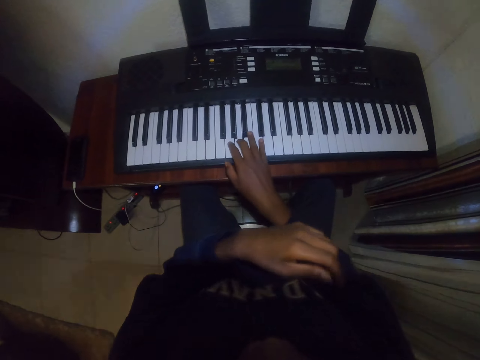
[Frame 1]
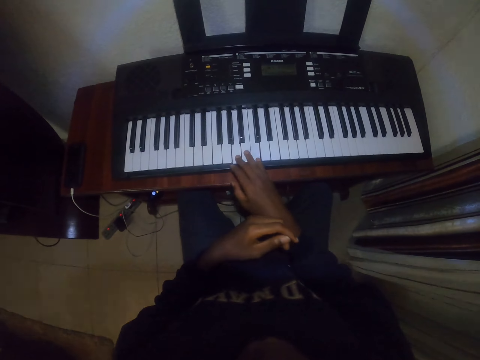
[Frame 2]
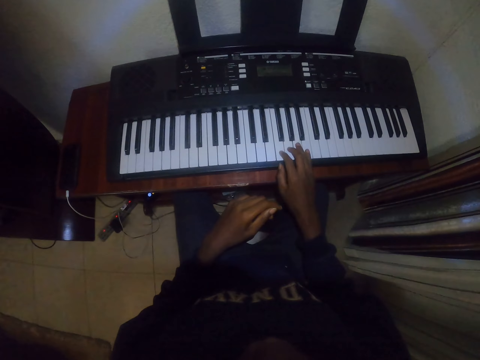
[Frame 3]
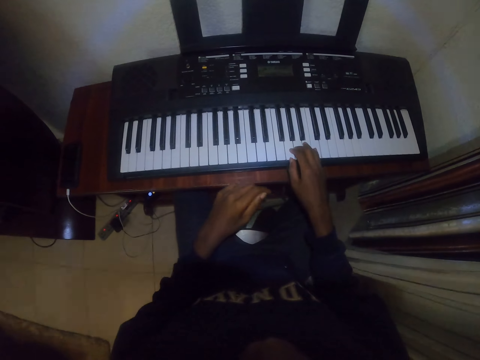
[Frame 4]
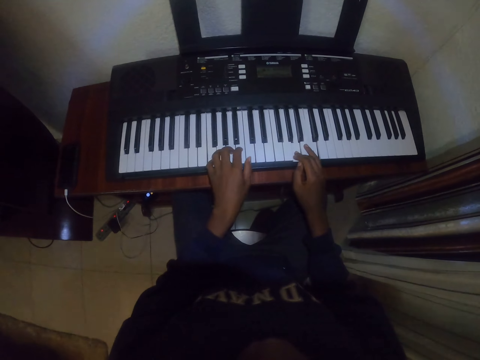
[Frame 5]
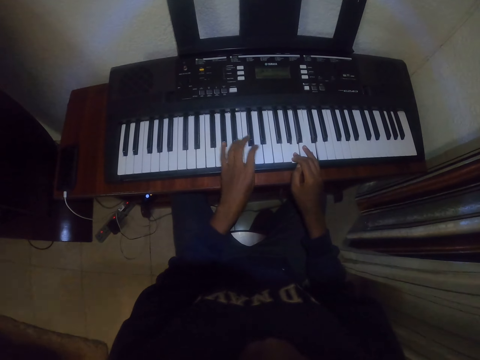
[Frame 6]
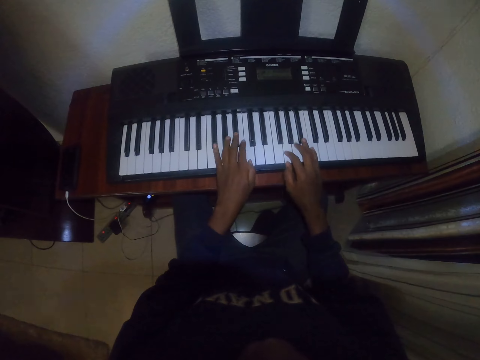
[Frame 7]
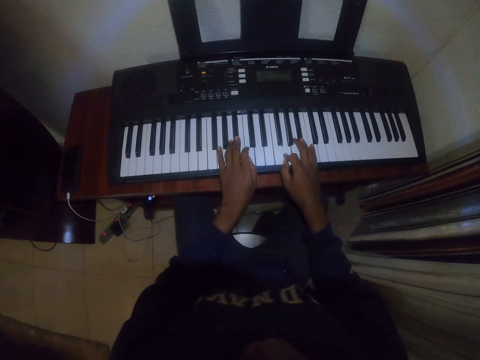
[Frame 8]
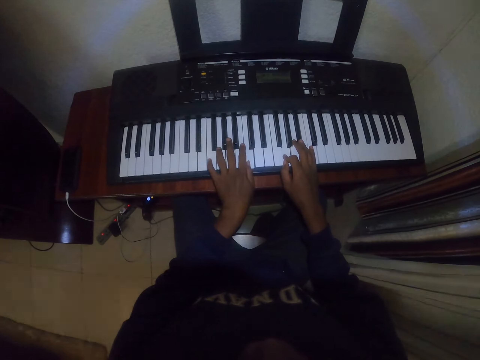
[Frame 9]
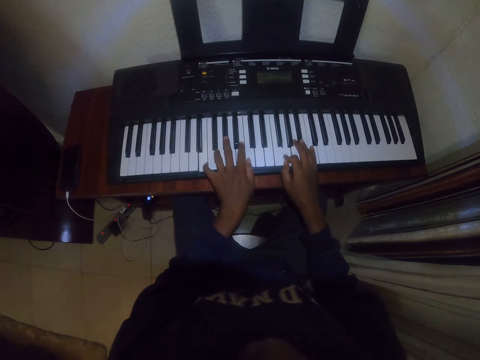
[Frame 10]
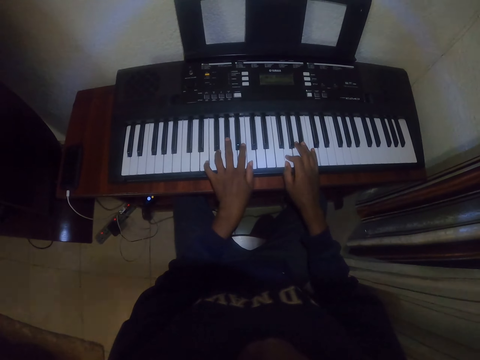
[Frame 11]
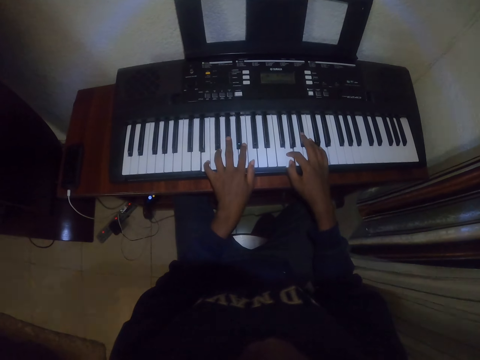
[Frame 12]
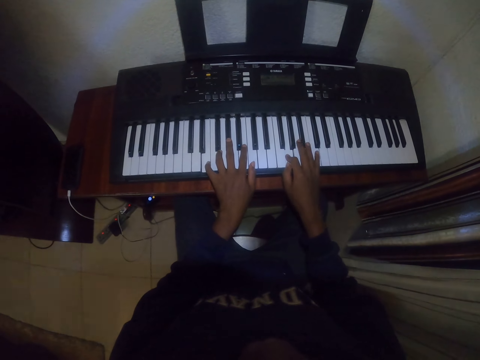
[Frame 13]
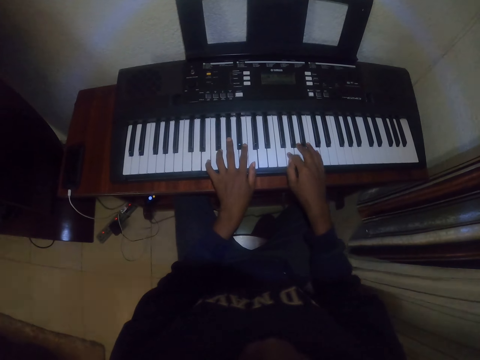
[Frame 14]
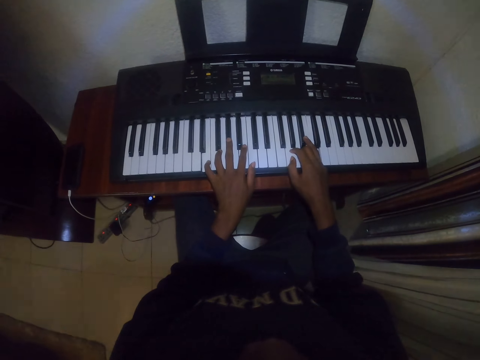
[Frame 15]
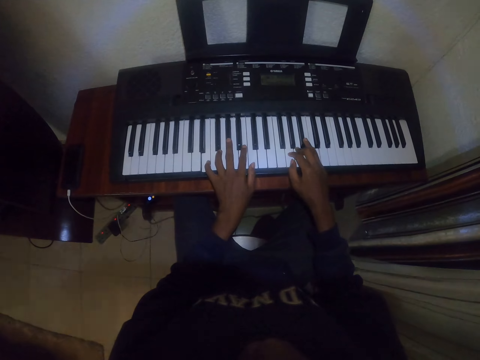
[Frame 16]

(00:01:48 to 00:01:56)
The camera wearer moves the left hand from the cheek. They play the keyboard with both hands.

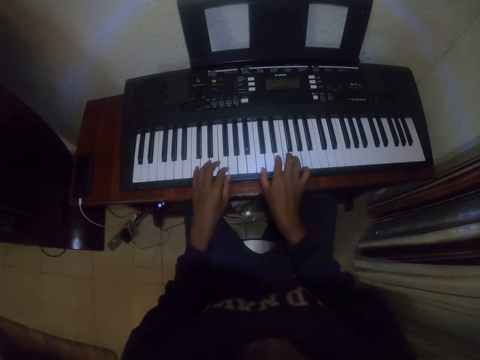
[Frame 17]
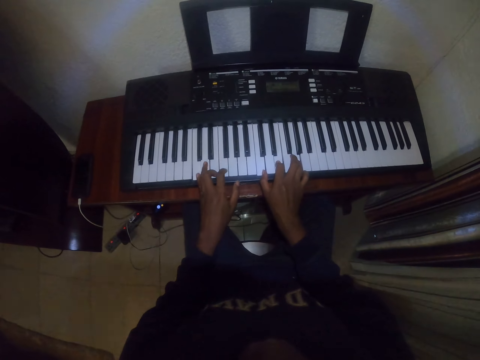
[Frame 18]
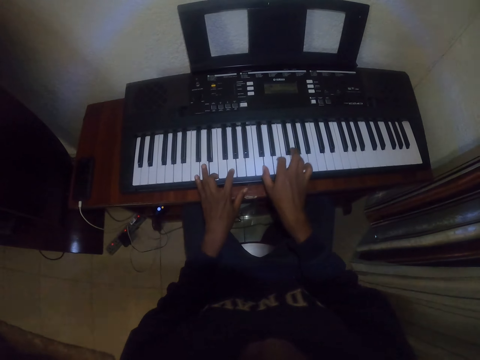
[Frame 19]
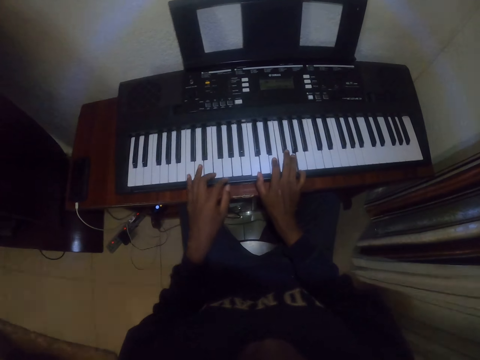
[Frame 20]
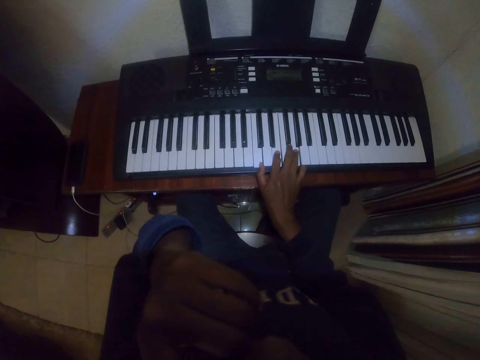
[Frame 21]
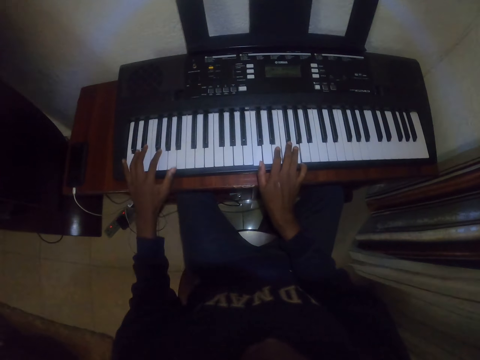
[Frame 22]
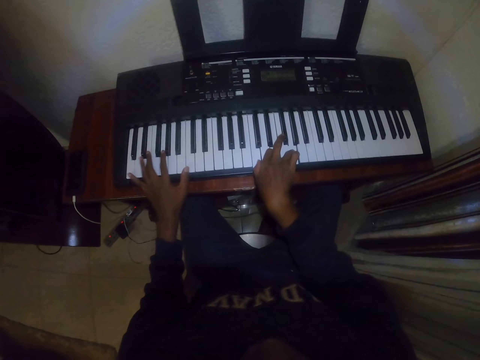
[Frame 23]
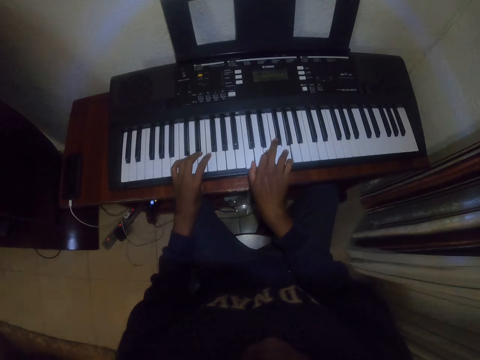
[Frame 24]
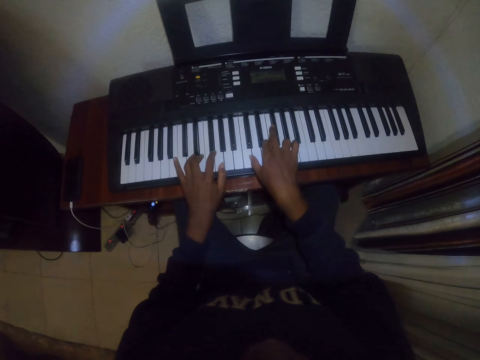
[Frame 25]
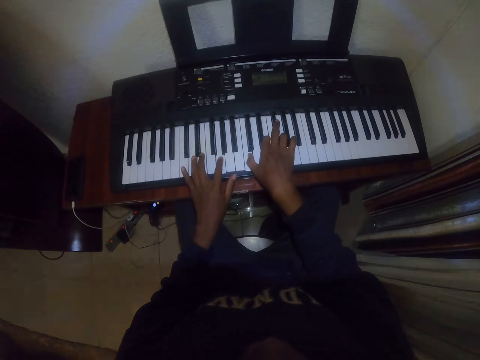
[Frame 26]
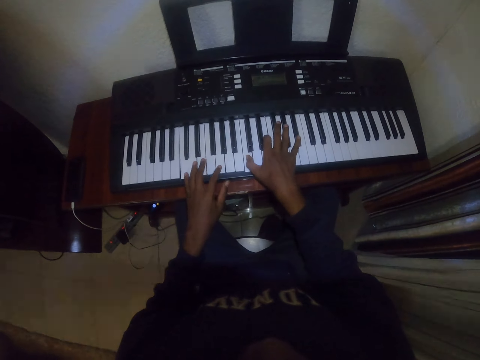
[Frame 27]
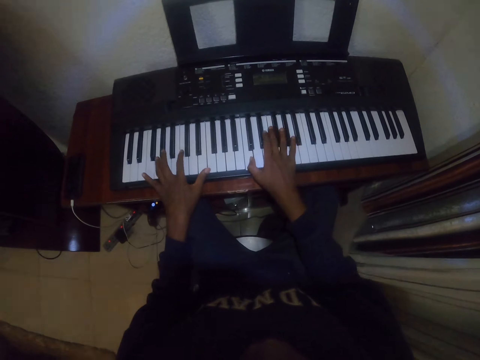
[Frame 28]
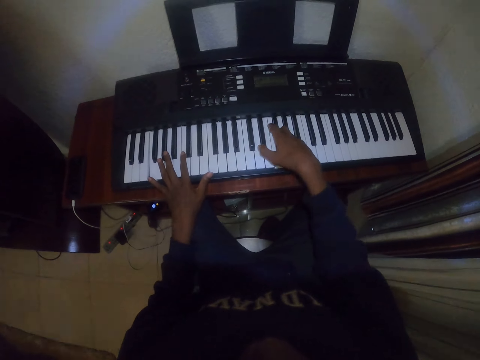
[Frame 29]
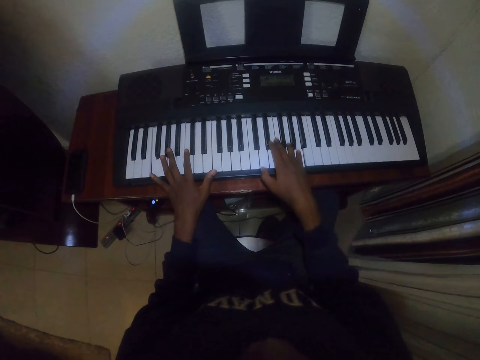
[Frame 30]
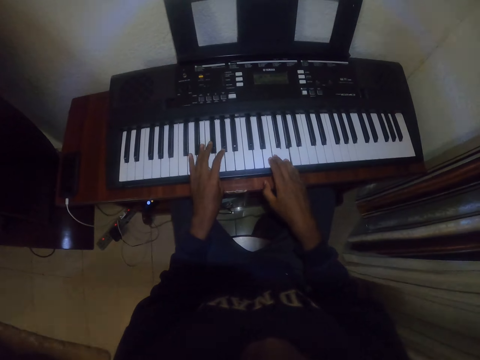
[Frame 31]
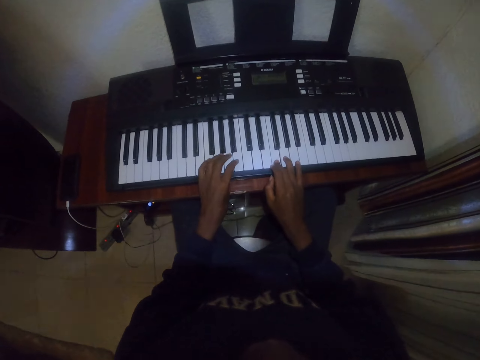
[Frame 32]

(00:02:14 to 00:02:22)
The camera wearer moves the left hand to the face. They play the keyboard with both hands.

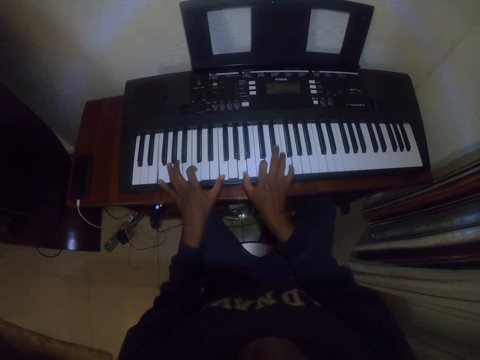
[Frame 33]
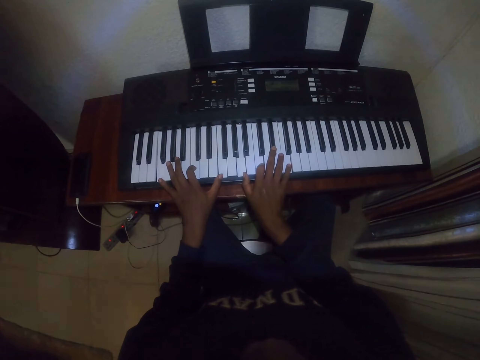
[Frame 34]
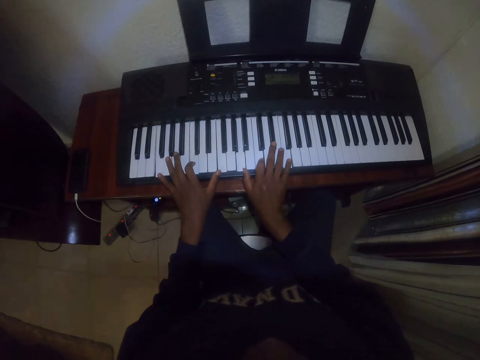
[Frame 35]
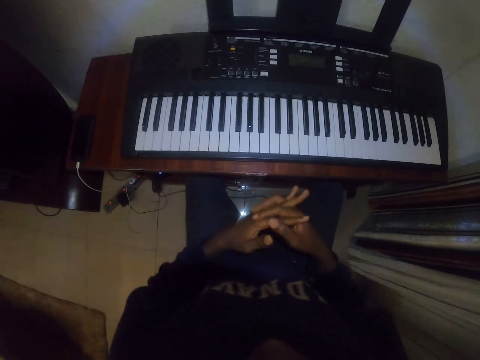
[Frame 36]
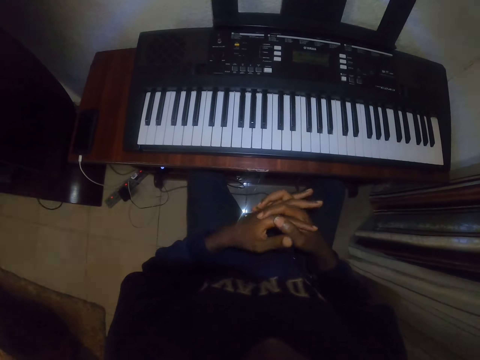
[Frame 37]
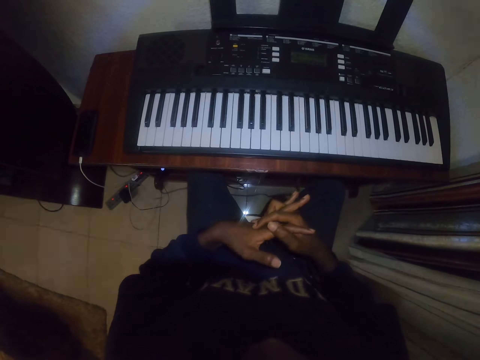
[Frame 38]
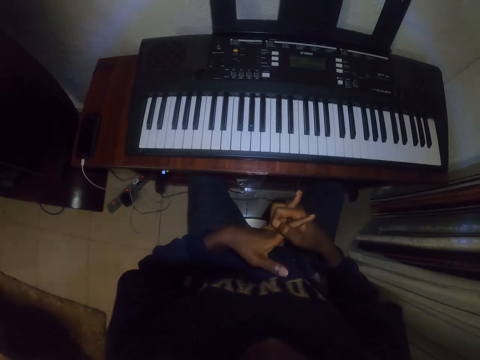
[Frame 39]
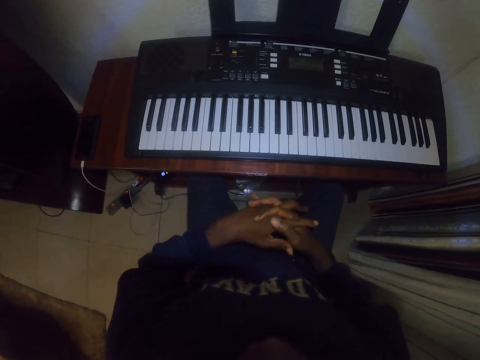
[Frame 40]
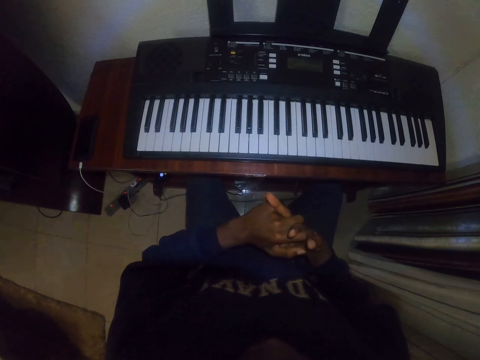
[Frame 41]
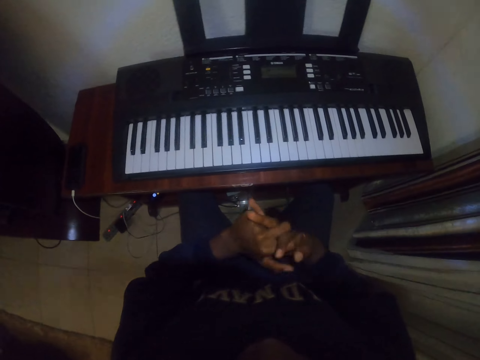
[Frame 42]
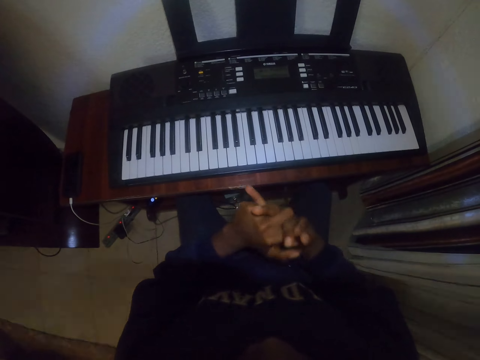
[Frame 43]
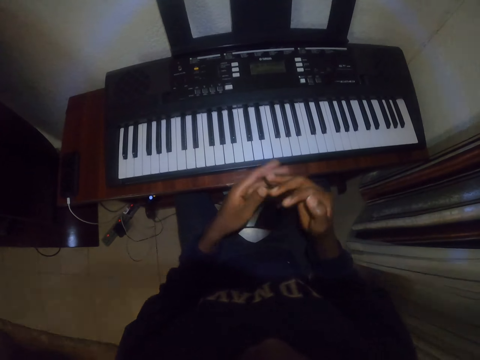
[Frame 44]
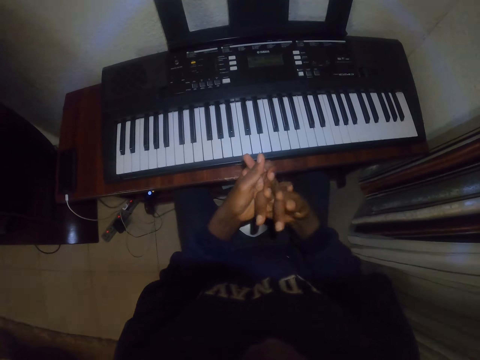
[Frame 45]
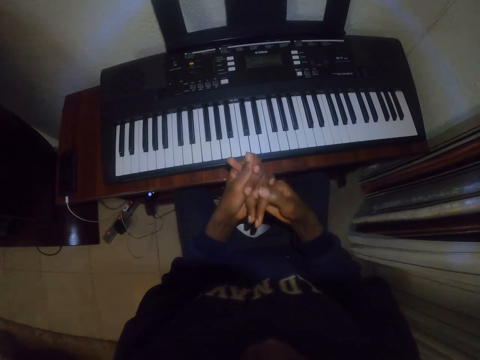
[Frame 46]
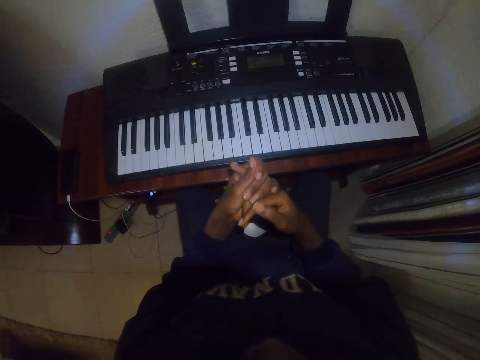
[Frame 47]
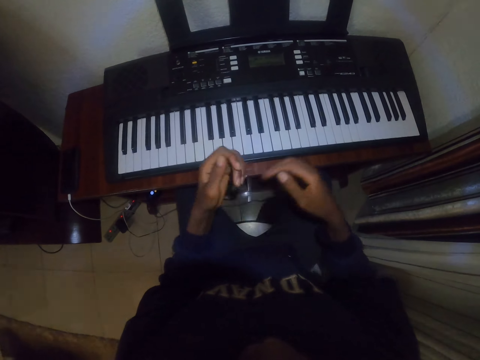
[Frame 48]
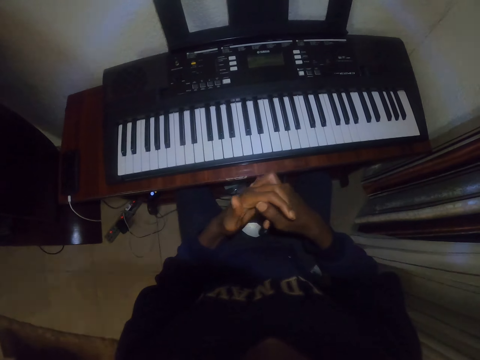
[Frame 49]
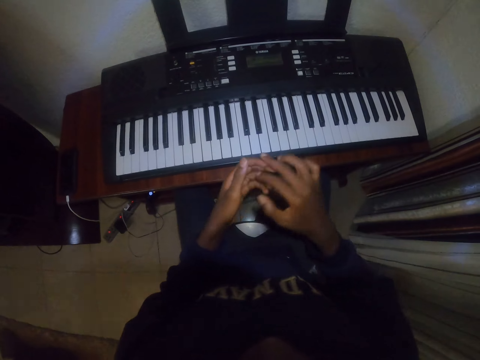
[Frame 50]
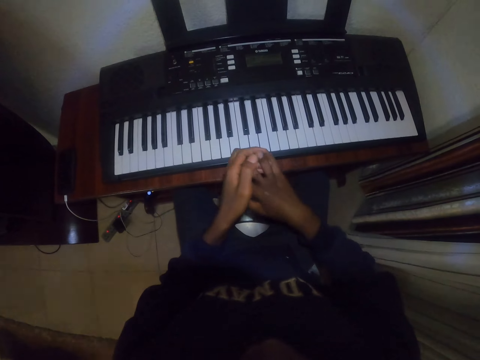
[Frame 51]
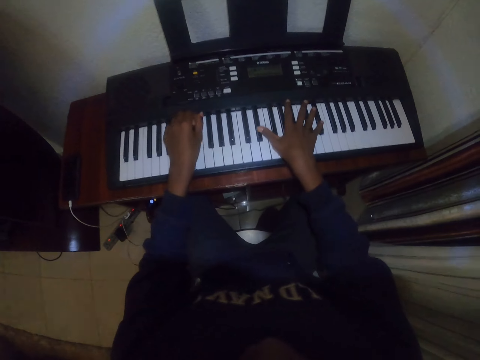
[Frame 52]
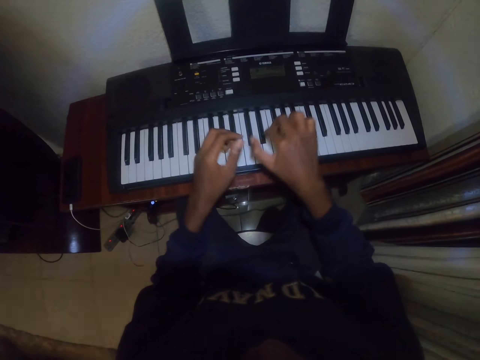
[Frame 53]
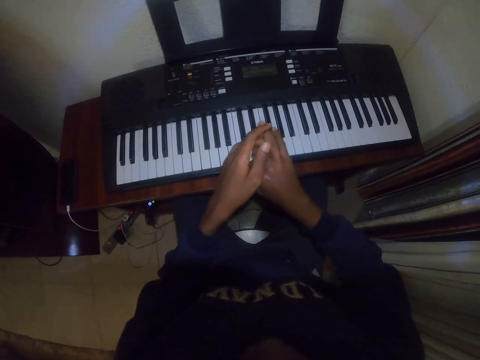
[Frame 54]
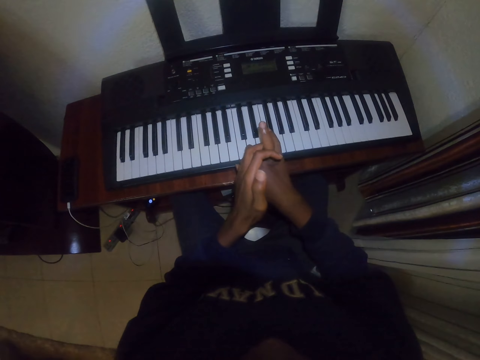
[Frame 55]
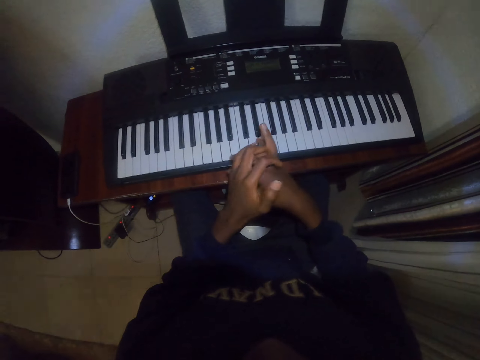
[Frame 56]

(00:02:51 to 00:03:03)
The camera wearer stretches the fingers. They hold hands. They play the piano keyboard. They stretch the fingers.
